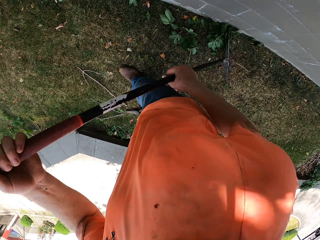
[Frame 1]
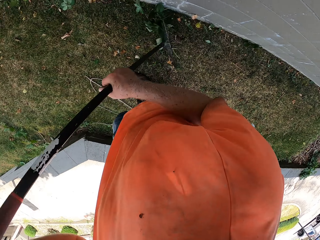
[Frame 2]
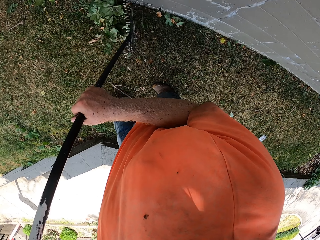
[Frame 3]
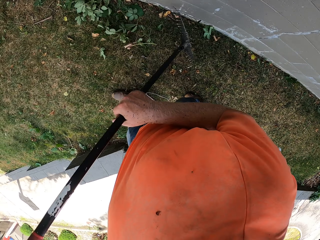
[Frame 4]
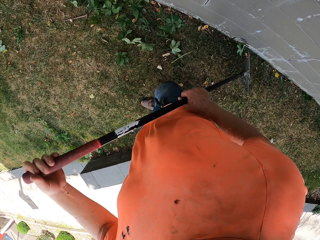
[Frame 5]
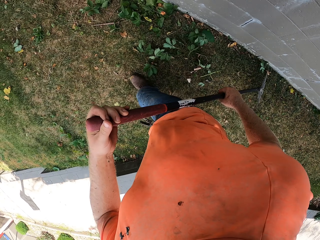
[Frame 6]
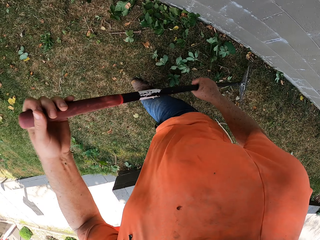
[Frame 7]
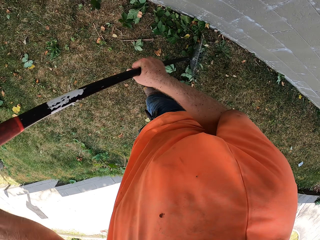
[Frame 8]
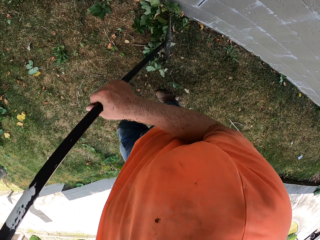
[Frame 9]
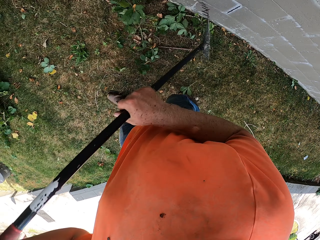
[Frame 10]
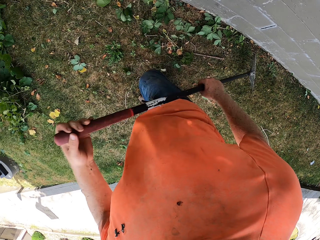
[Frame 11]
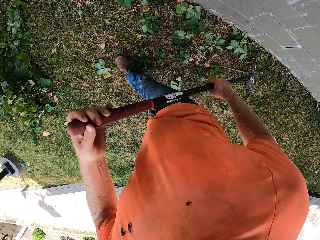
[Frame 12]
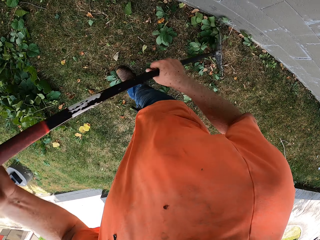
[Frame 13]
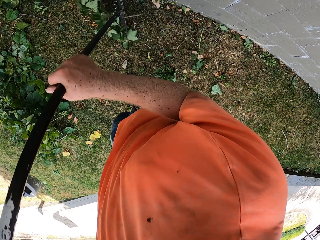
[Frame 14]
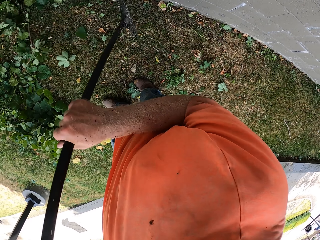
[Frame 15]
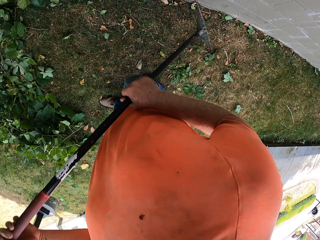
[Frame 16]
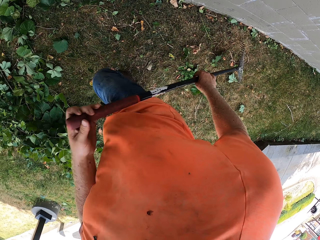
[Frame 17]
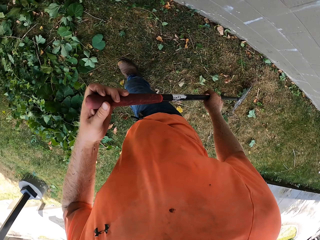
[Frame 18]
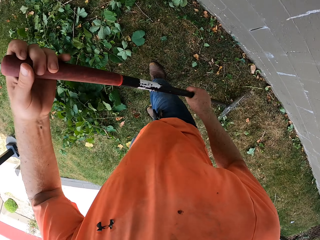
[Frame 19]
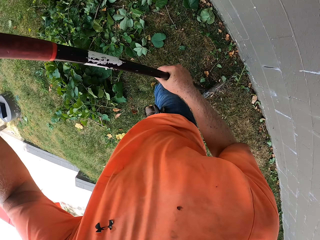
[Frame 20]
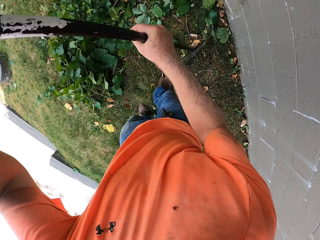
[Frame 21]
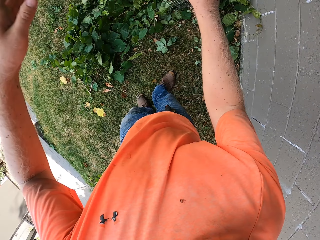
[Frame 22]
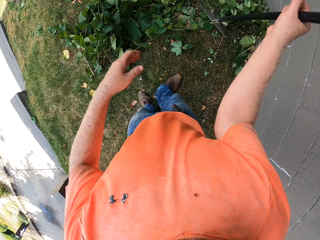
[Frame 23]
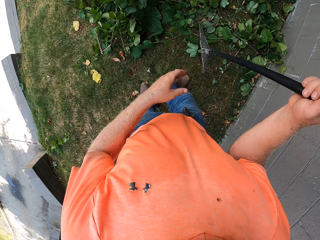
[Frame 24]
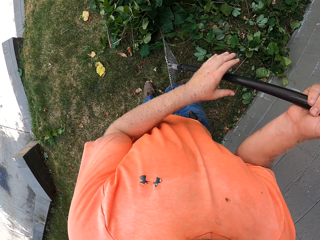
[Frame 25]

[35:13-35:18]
The camera wearer rakes the grass with the rake in his hands.
